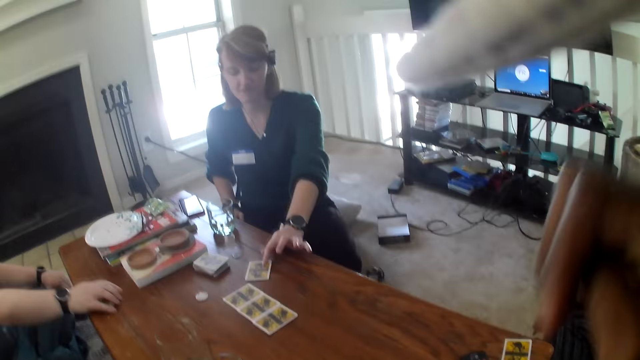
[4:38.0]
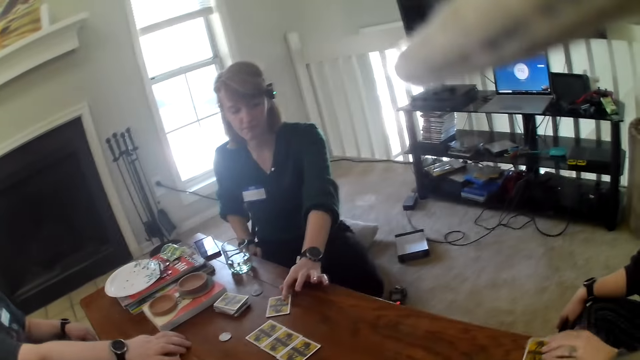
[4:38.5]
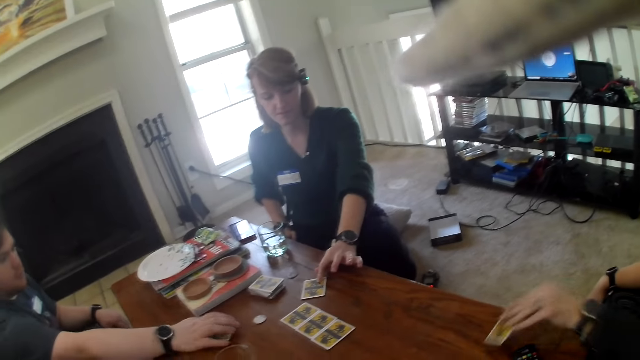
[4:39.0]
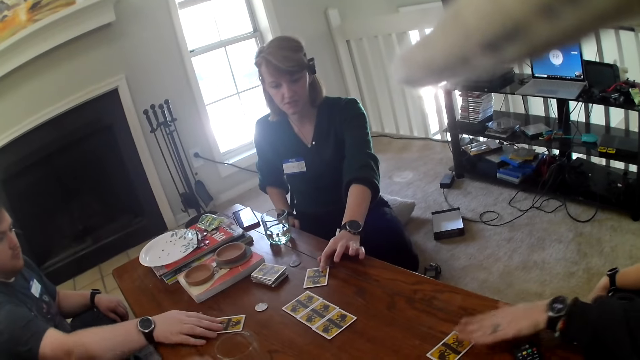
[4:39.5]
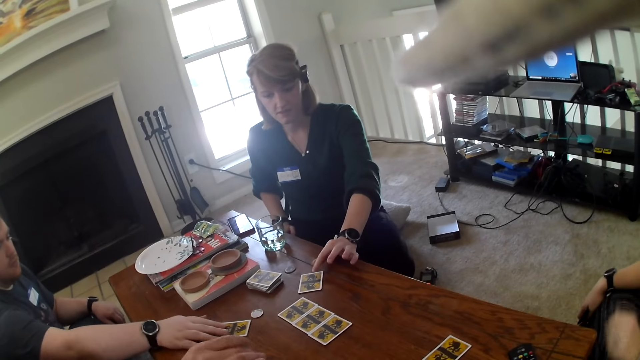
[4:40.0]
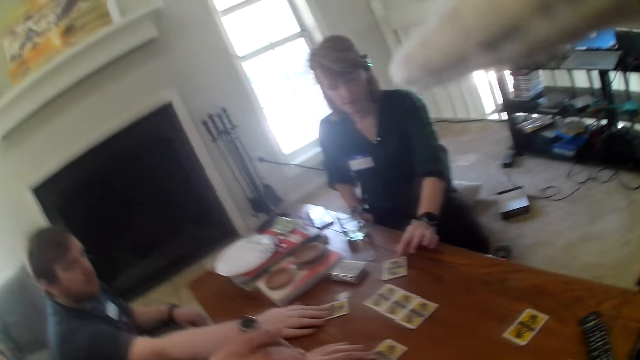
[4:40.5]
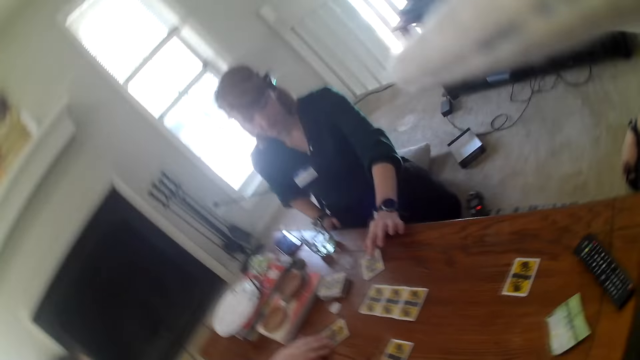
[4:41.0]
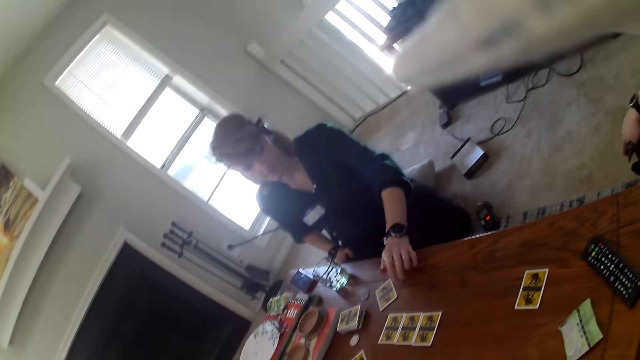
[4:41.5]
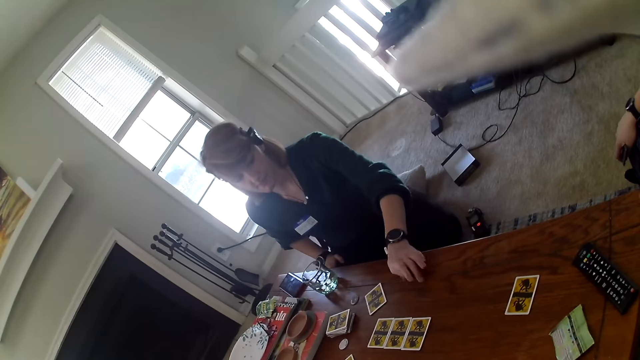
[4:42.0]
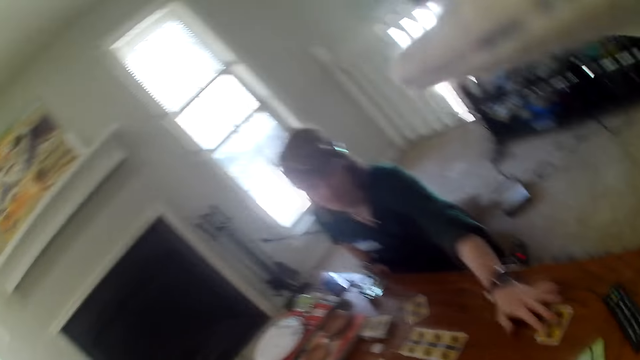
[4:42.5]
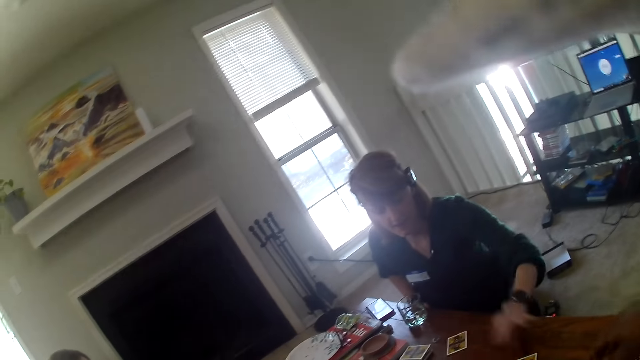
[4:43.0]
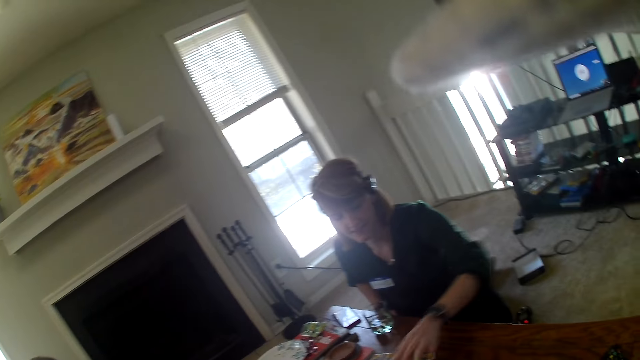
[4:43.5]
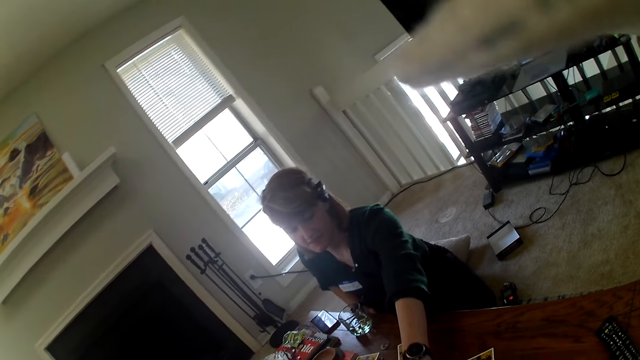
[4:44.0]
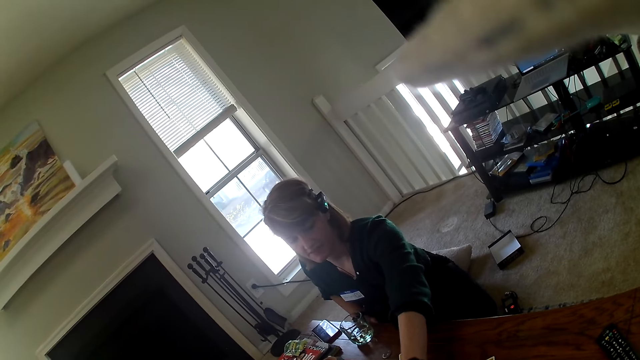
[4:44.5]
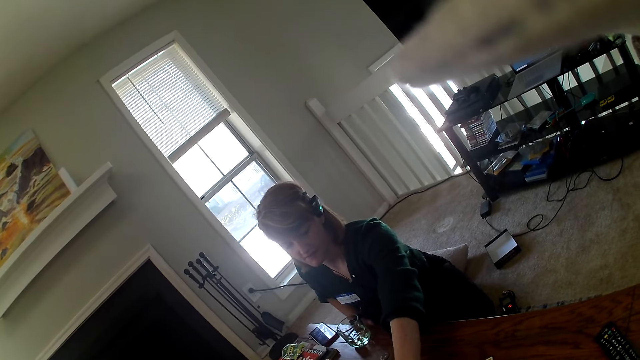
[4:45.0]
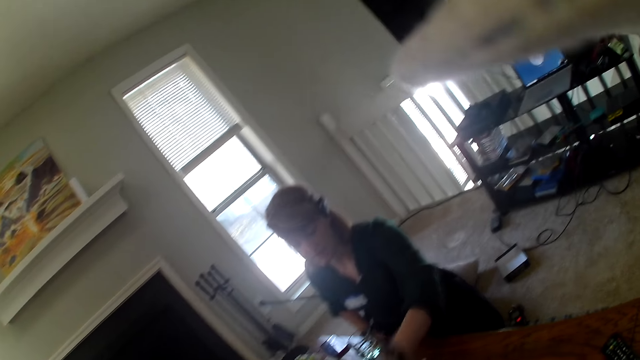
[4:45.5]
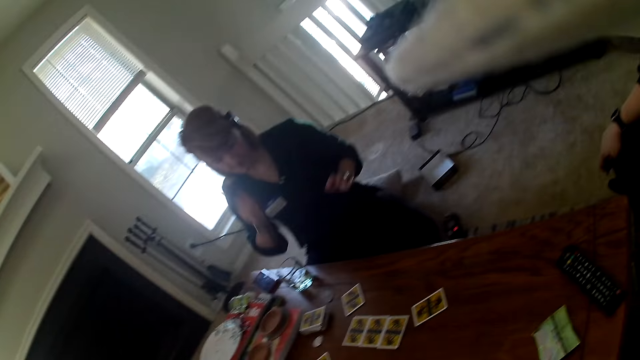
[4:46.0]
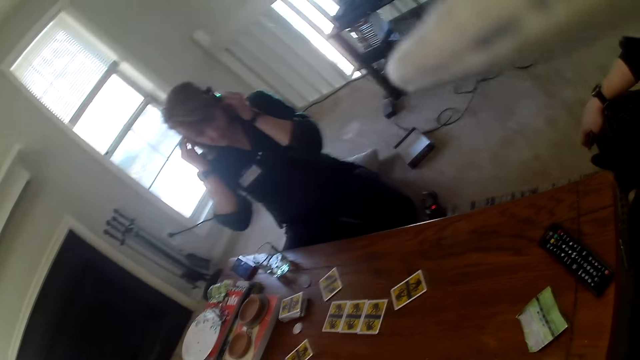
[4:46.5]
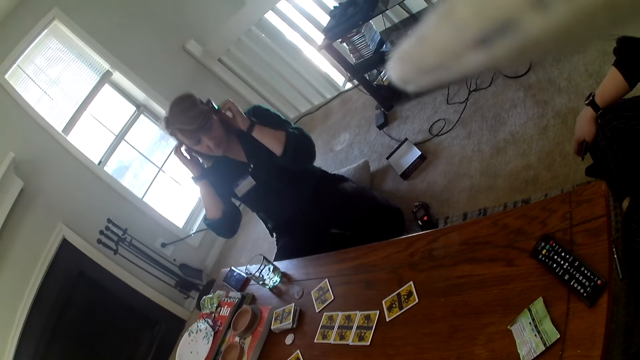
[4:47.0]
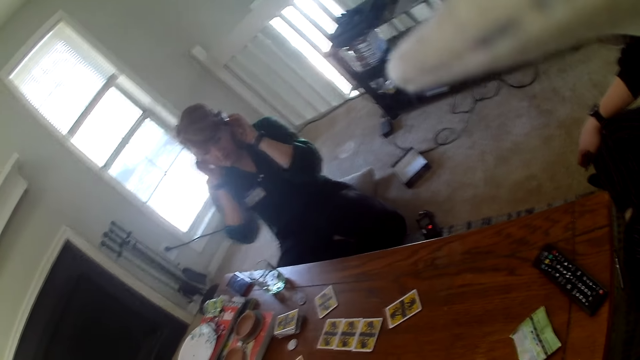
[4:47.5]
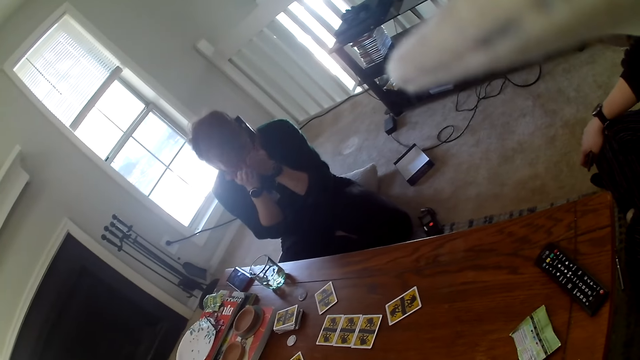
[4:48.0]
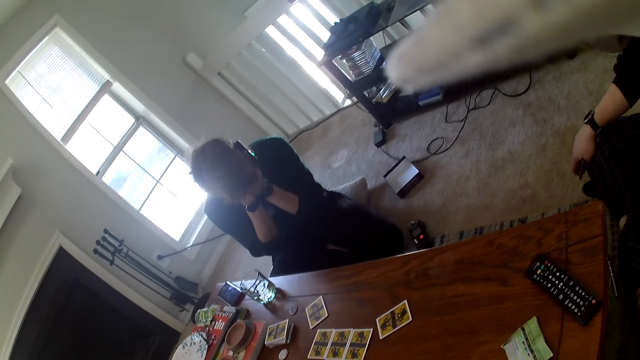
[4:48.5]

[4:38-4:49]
A man places the card on the table. A woman moves the card on the table. The camera wearer stares at the table. The man moves the card on the table. A person moves the card on the table. Another man picks up the card. Another woman moves a card. The other woman talks to the others and the camera wearer.

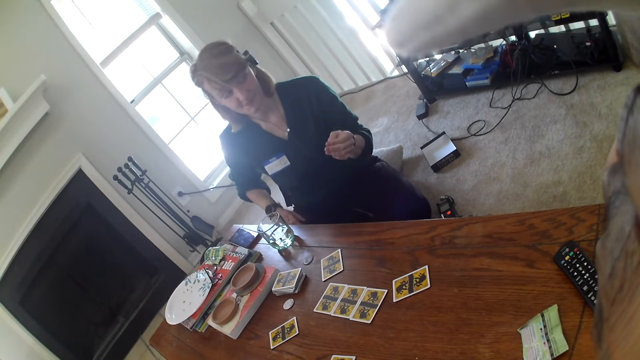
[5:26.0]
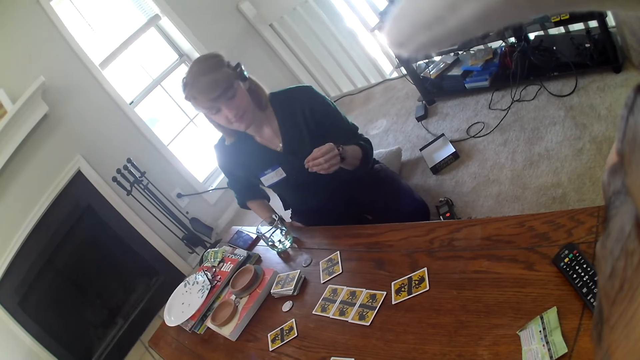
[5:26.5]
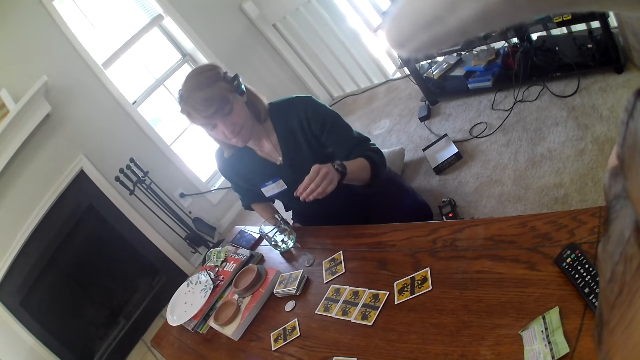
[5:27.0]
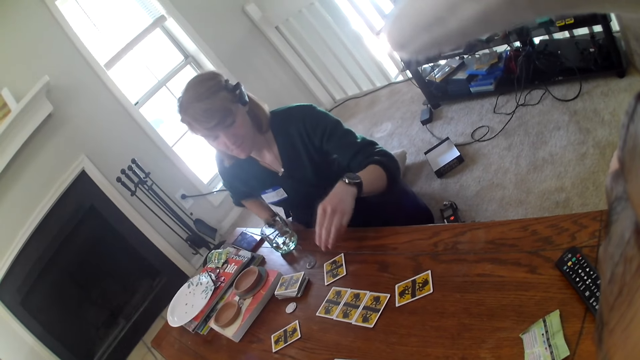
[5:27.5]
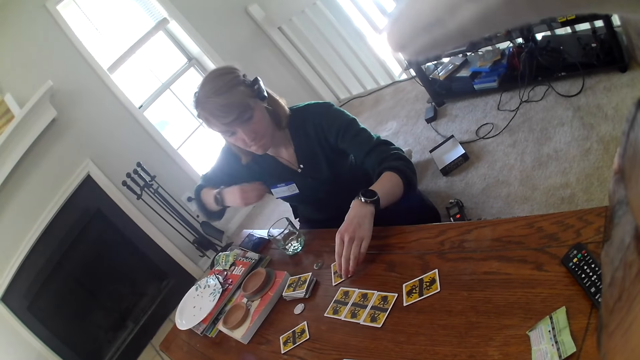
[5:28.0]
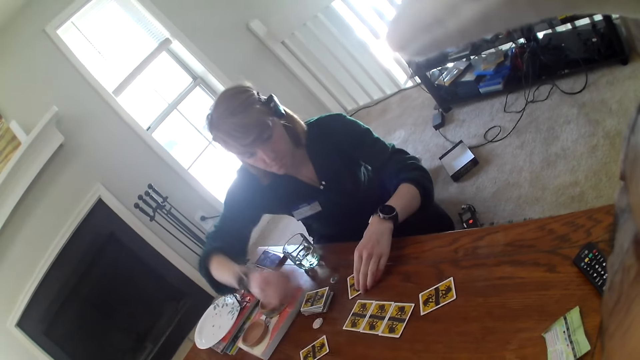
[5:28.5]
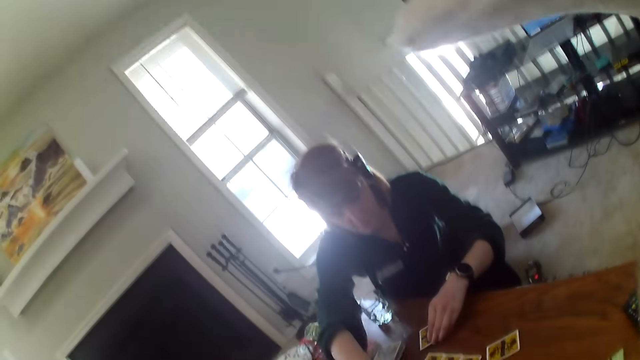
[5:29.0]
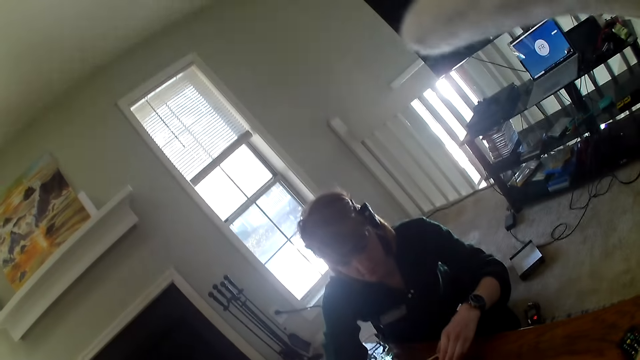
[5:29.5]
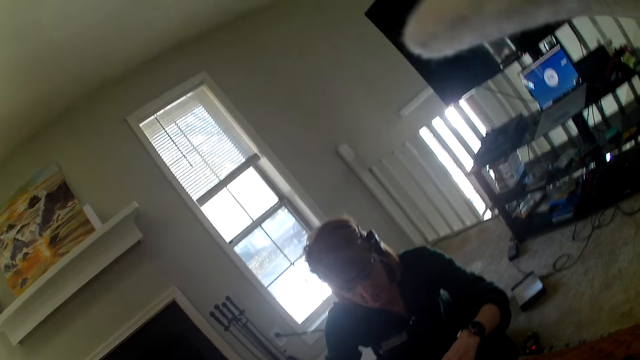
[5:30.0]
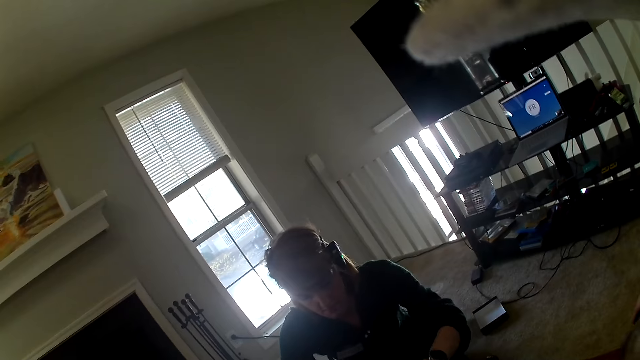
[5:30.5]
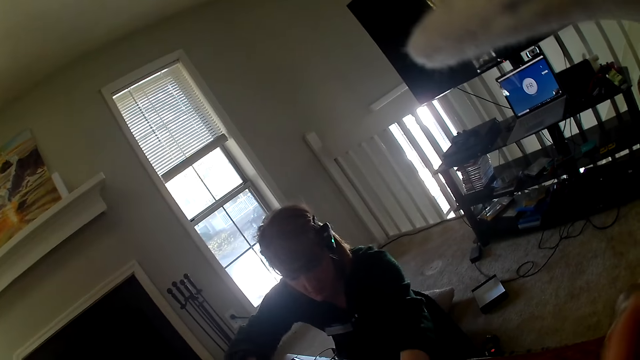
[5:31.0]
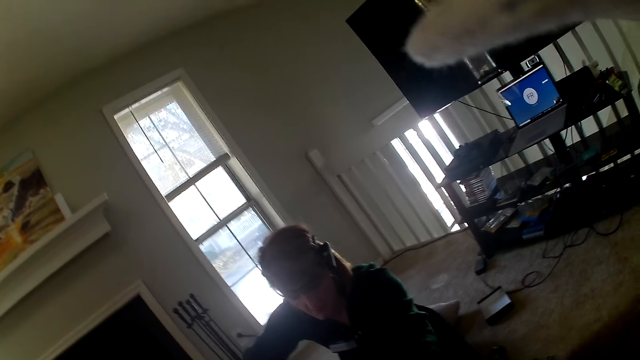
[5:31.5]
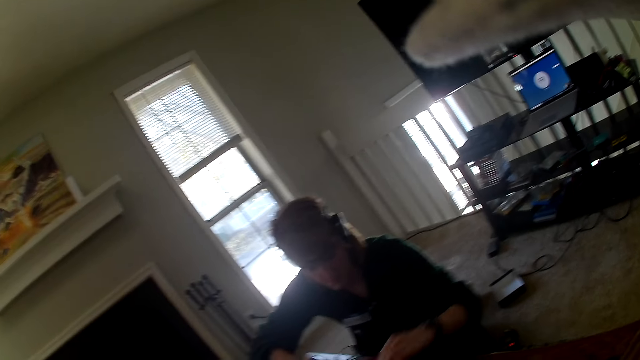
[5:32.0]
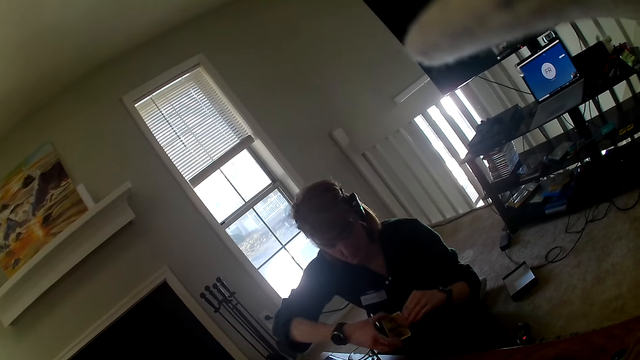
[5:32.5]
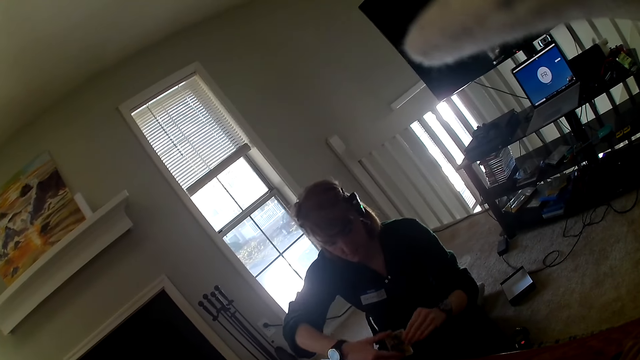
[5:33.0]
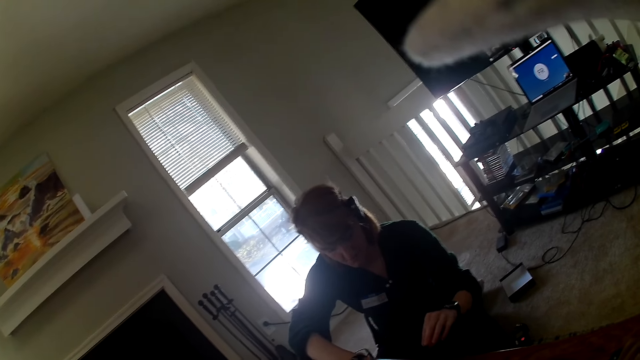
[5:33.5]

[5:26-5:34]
A woman touches the card on the table. The woman exchanges the cards on the table.

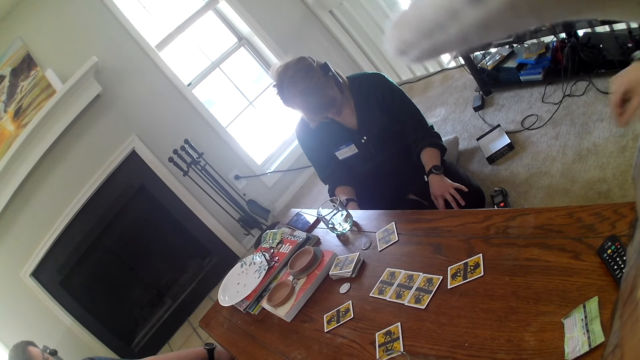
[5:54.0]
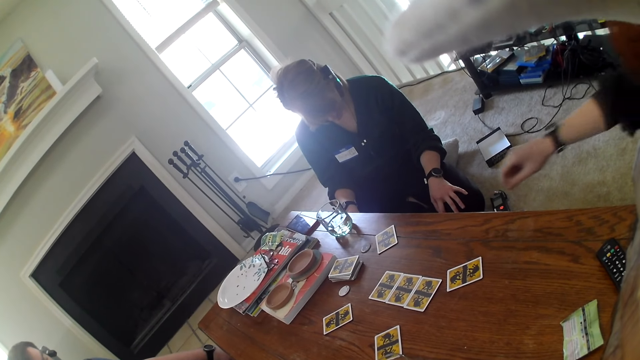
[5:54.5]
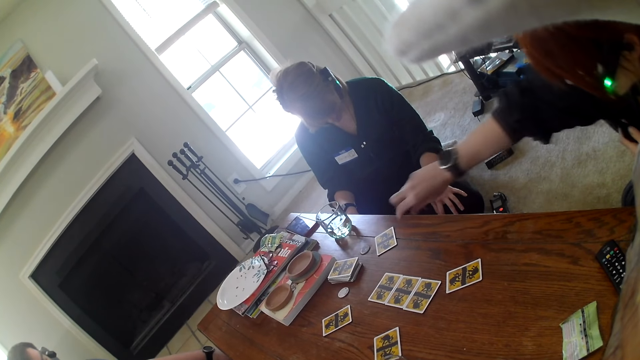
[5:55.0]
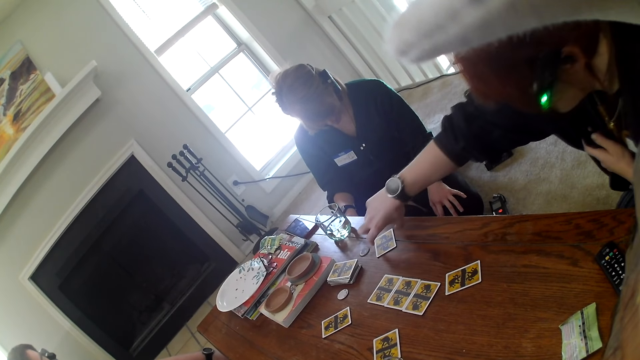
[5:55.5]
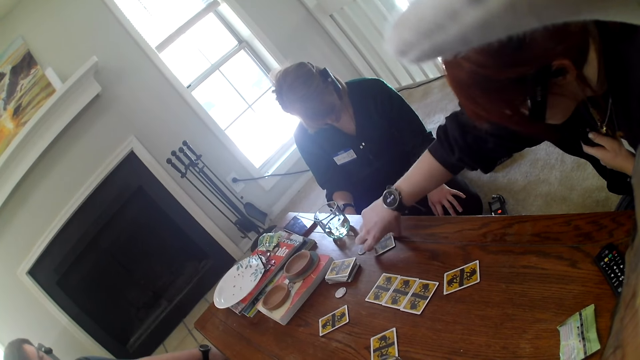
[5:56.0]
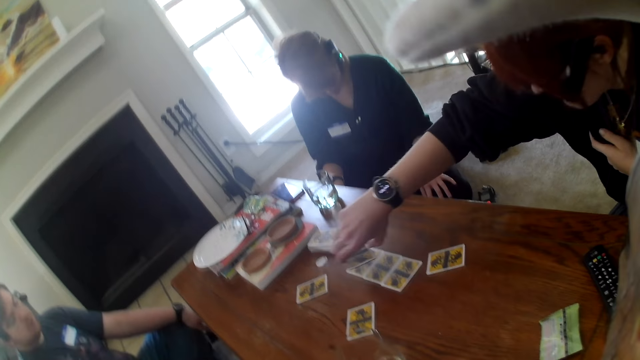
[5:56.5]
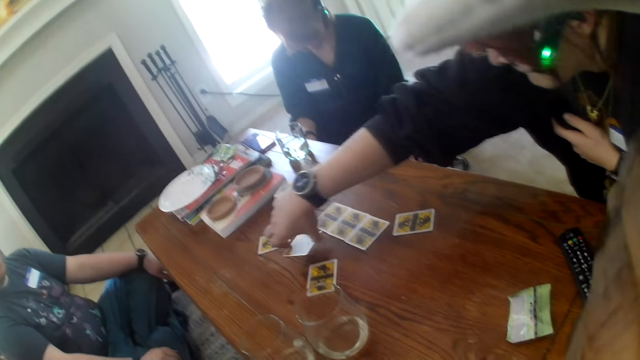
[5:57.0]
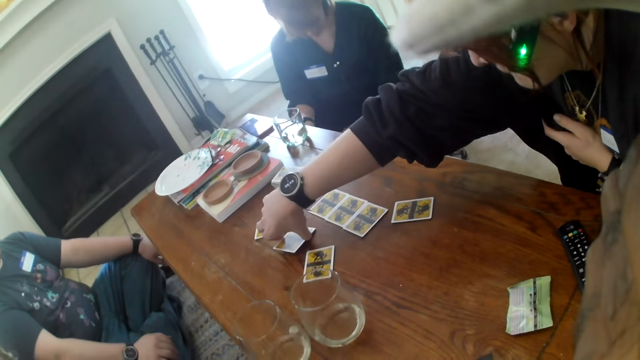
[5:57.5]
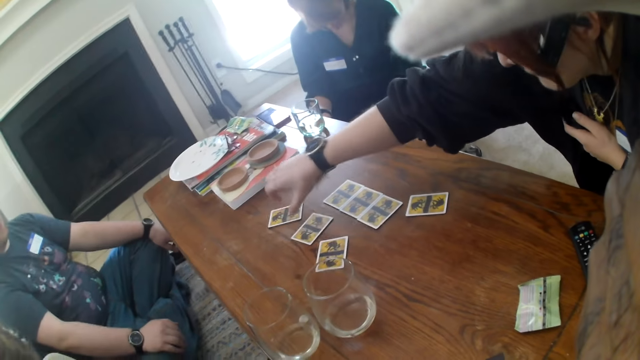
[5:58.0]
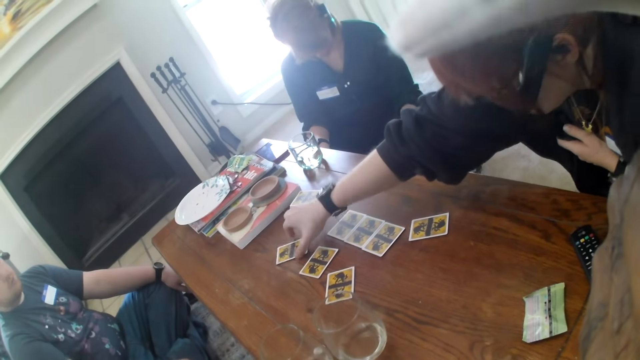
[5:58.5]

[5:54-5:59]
A woman exchanges the cards on the table. The woman picks the cards on the table. The woman puts the card on the table.
